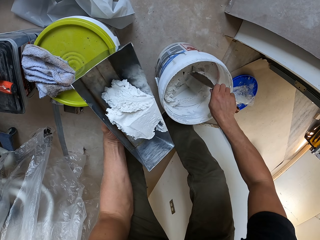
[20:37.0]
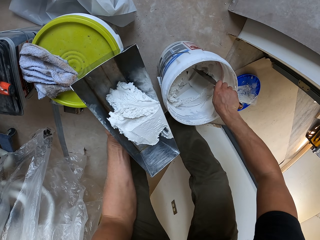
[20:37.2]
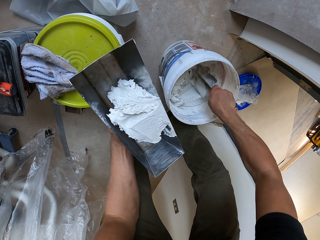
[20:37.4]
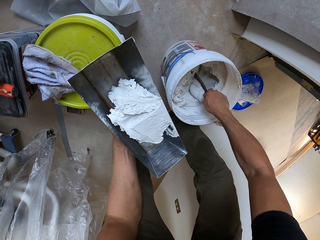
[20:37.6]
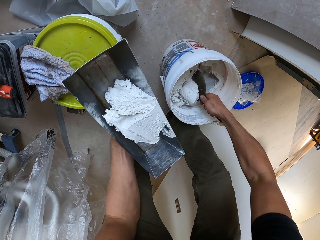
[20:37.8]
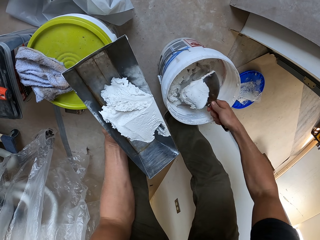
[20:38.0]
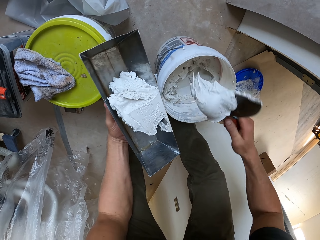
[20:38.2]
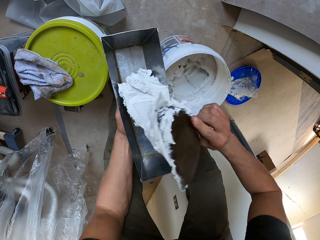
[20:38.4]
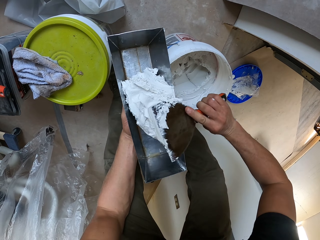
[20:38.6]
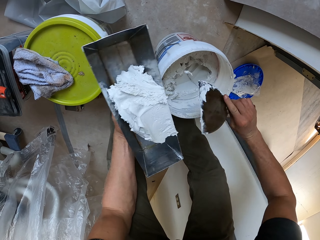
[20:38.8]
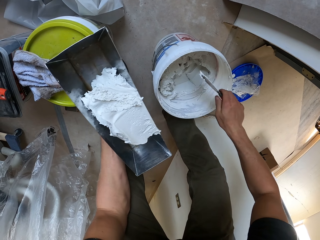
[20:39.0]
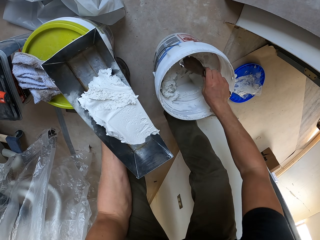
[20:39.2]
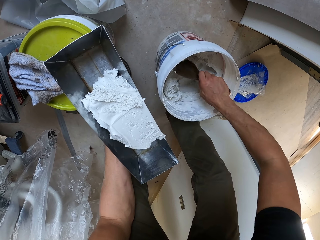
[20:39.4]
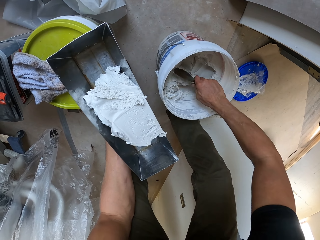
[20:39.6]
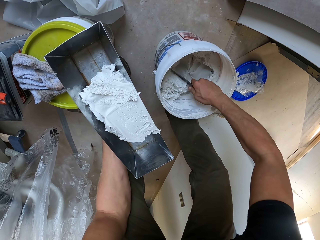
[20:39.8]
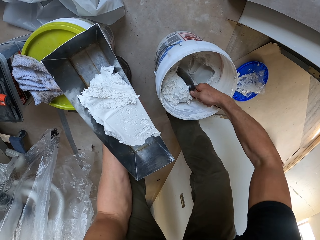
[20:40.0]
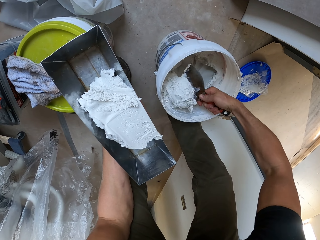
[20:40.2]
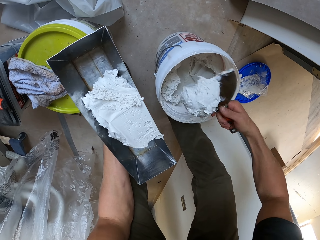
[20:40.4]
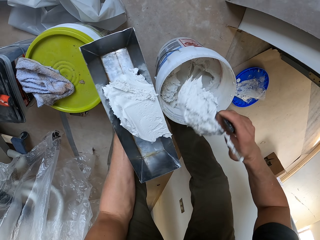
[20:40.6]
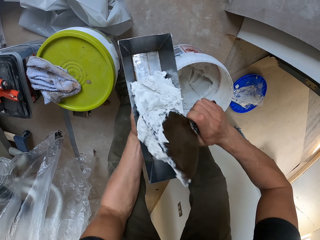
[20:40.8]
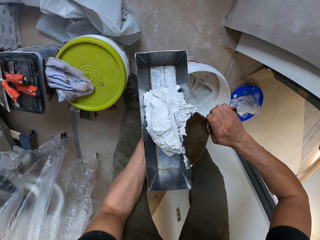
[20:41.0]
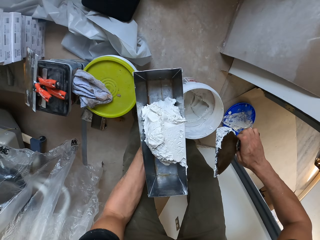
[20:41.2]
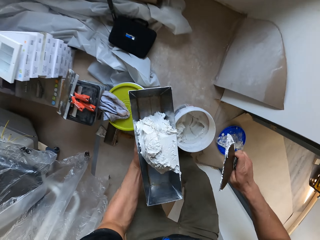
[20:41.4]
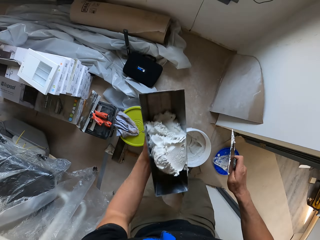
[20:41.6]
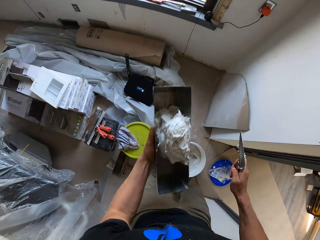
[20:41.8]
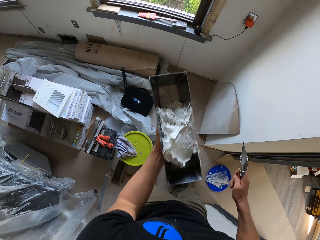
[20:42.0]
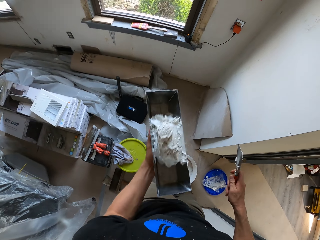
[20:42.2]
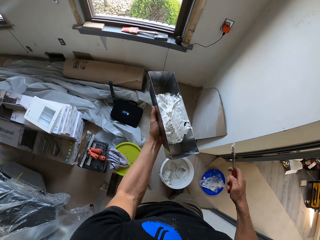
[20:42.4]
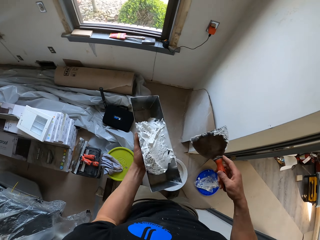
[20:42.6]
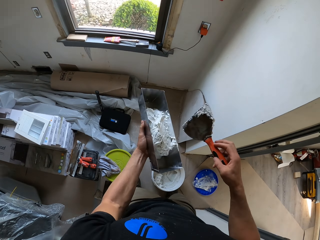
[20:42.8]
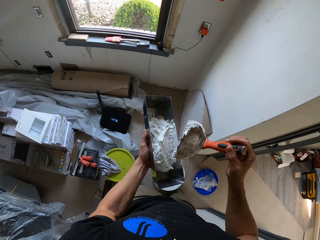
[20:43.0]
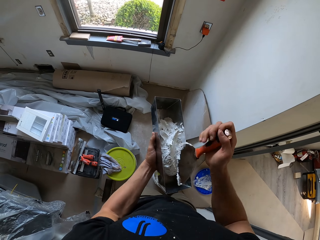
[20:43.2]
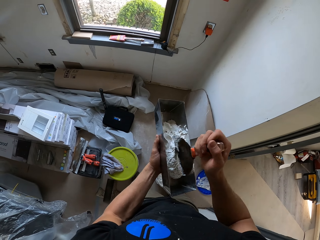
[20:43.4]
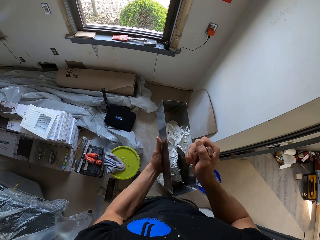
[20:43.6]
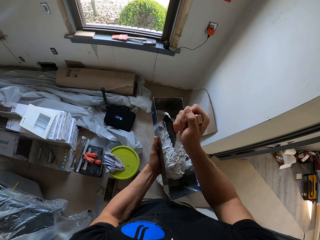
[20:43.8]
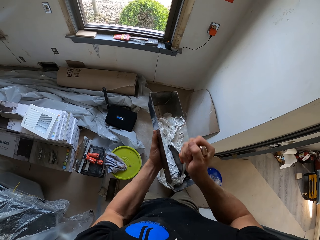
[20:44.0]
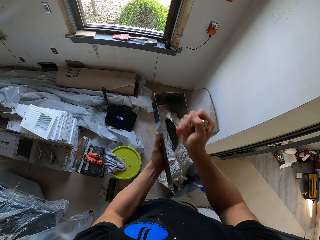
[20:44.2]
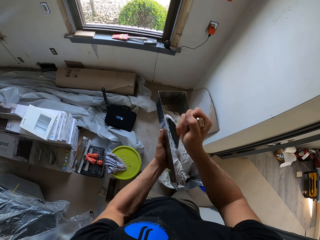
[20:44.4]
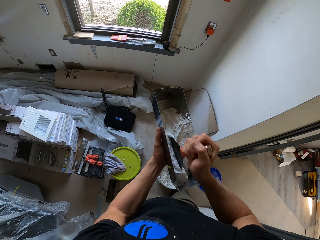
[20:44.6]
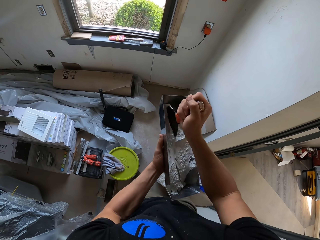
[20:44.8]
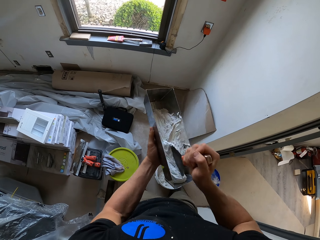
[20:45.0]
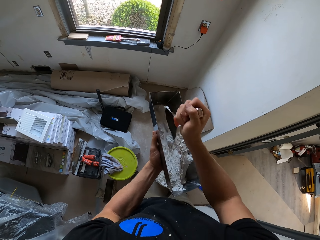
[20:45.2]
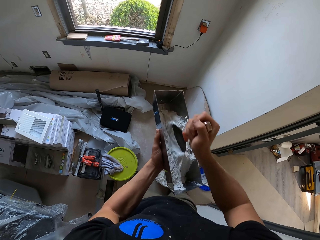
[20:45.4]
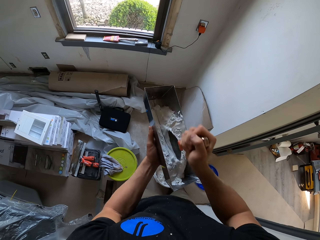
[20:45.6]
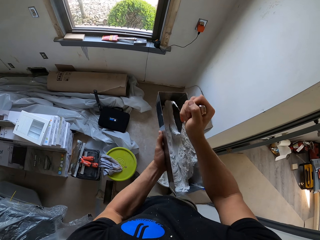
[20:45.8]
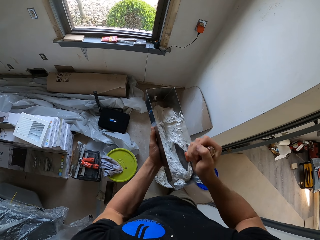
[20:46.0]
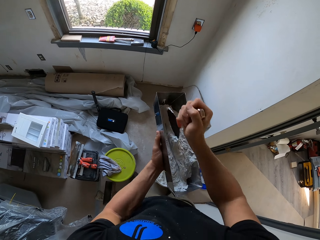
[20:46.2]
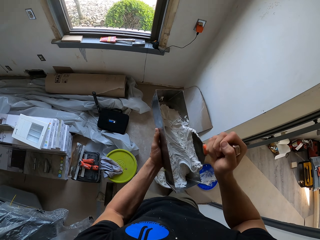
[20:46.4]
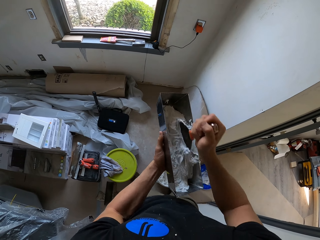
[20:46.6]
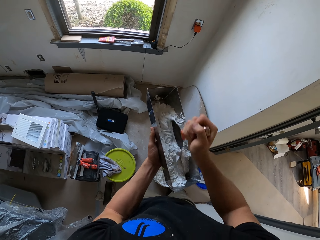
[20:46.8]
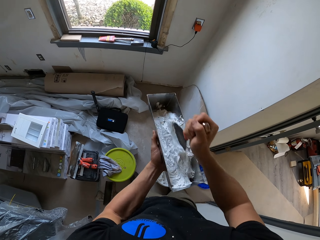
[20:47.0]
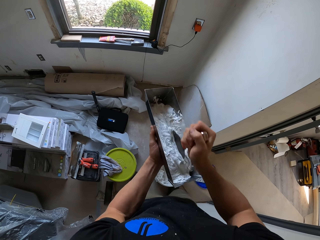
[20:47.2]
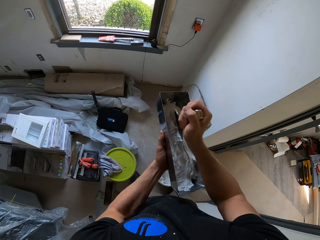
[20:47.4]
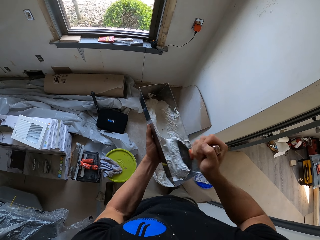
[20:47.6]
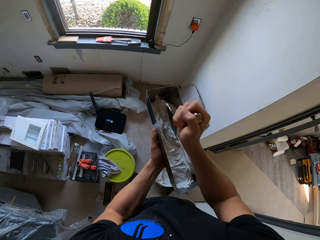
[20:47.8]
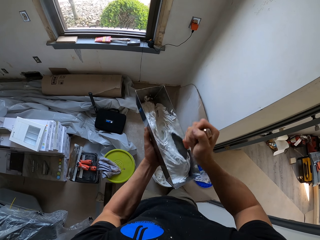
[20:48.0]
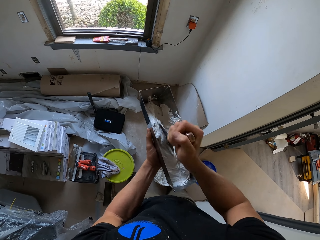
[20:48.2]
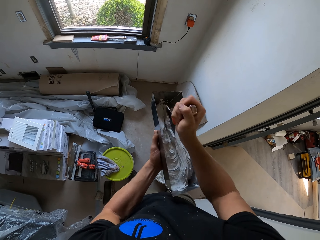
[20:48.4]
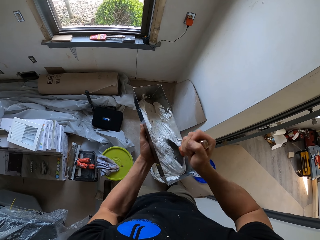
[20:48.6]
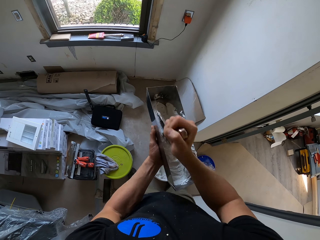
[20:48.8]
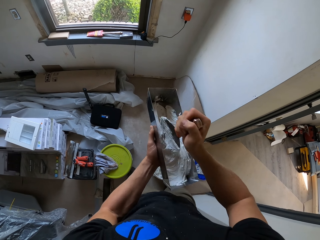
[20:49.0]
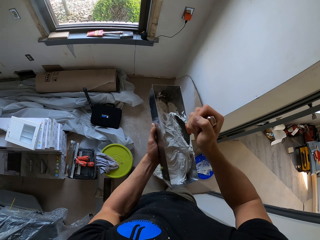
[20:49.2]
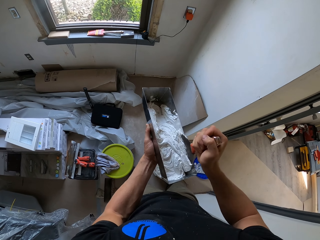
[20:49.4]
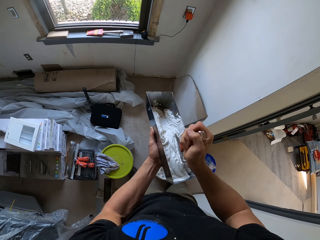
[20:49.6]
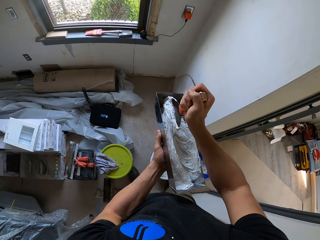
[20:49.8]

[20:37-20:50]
The camera wearer scoops the paint. They put the paint in the container. They scoop the paint. They put the paint in the container. They shake the container. They spread the paint on the trough with the scraper.

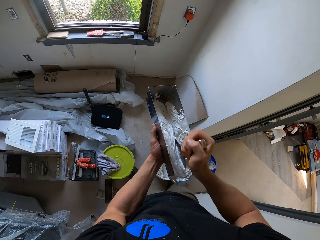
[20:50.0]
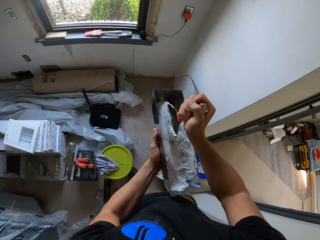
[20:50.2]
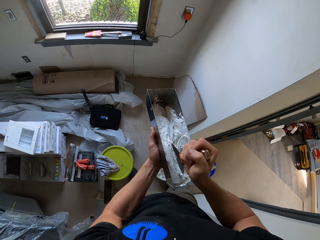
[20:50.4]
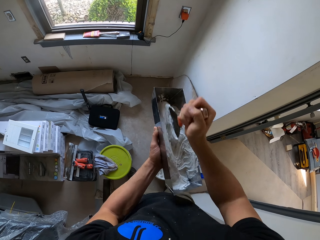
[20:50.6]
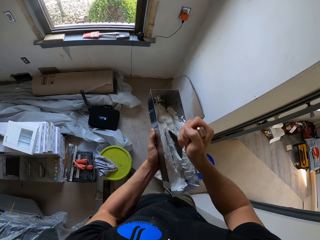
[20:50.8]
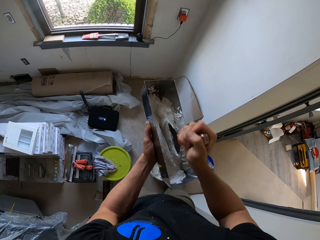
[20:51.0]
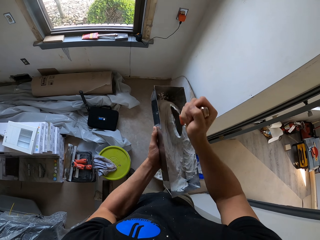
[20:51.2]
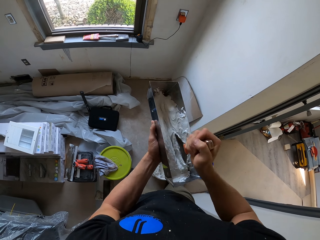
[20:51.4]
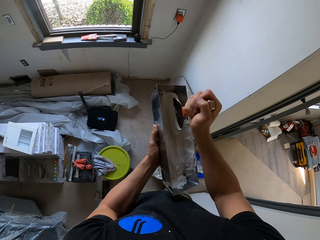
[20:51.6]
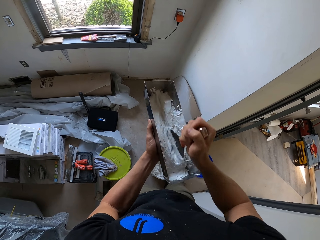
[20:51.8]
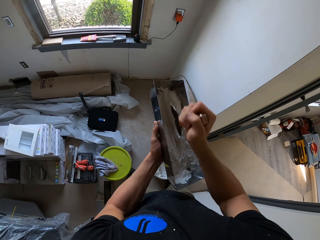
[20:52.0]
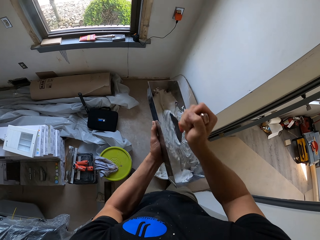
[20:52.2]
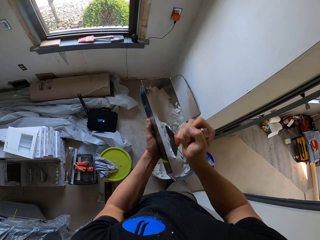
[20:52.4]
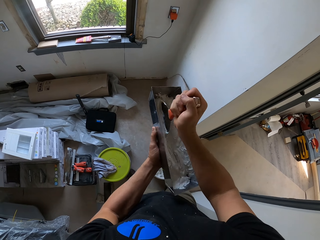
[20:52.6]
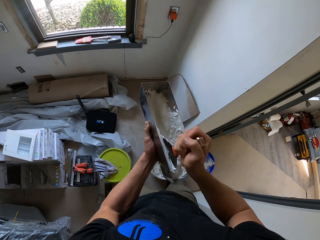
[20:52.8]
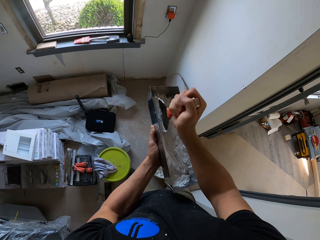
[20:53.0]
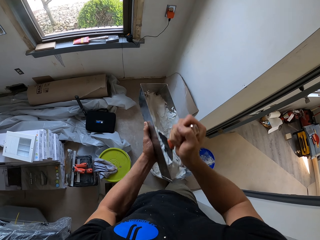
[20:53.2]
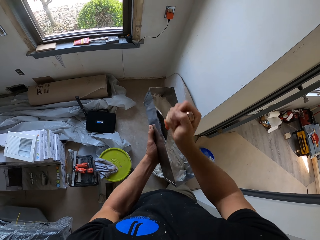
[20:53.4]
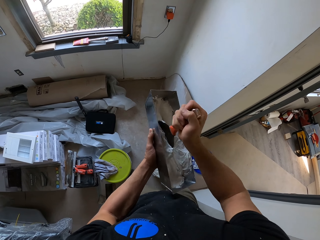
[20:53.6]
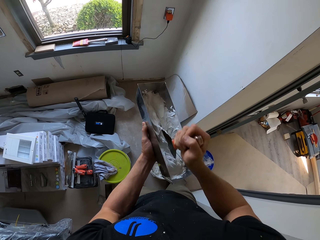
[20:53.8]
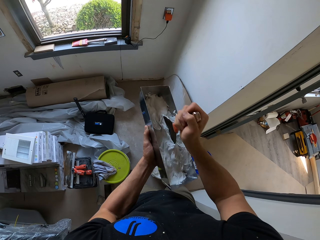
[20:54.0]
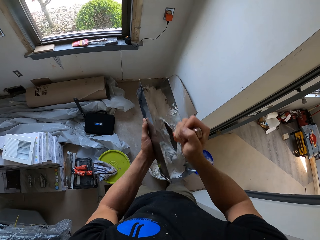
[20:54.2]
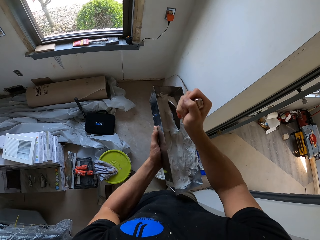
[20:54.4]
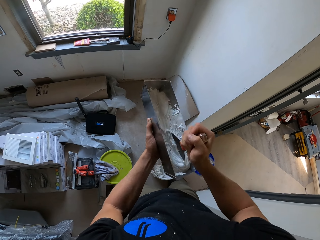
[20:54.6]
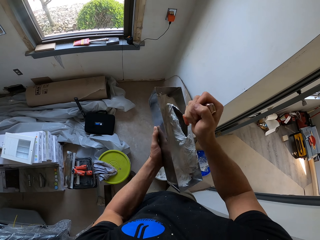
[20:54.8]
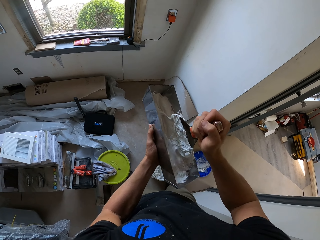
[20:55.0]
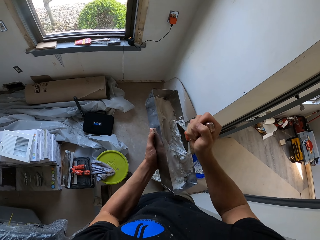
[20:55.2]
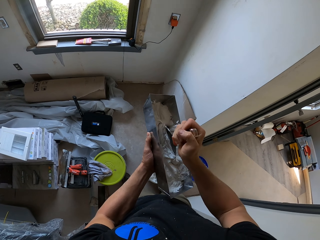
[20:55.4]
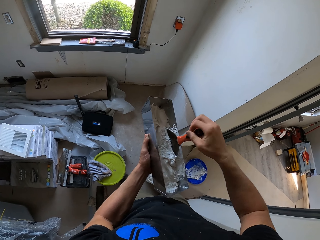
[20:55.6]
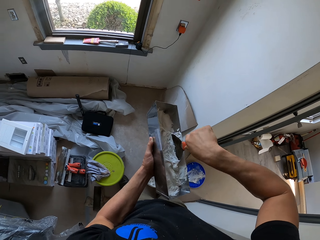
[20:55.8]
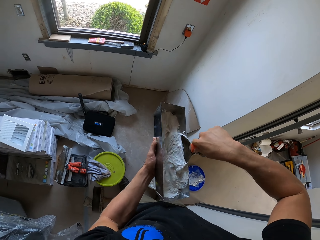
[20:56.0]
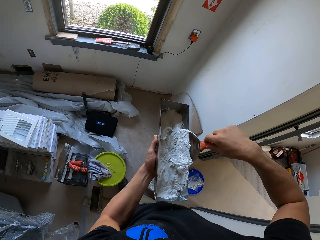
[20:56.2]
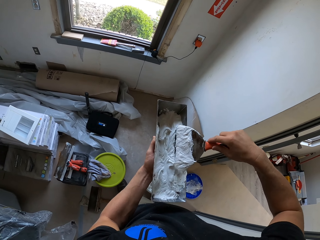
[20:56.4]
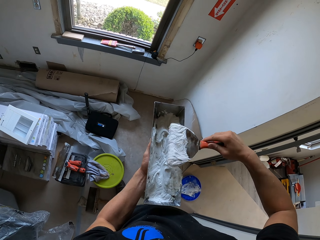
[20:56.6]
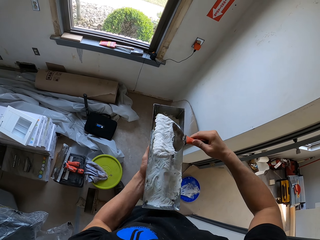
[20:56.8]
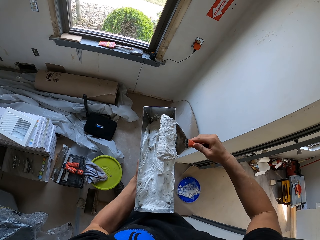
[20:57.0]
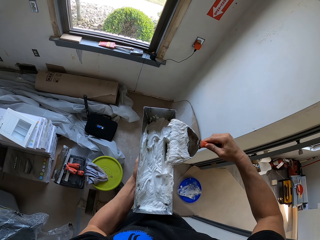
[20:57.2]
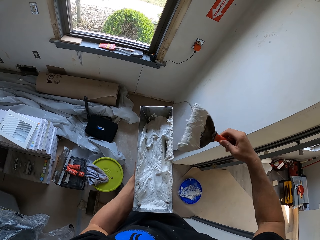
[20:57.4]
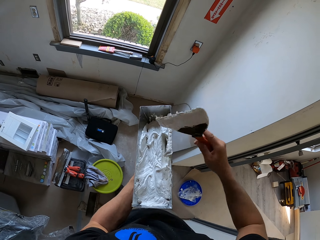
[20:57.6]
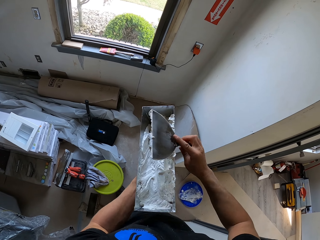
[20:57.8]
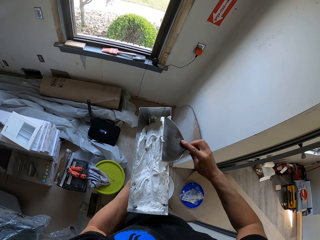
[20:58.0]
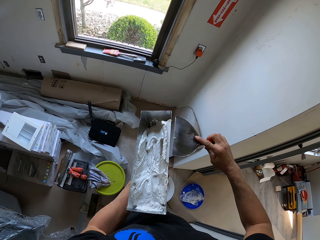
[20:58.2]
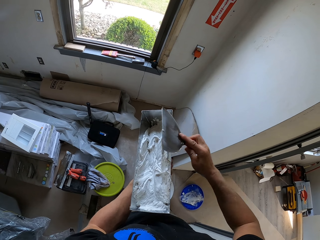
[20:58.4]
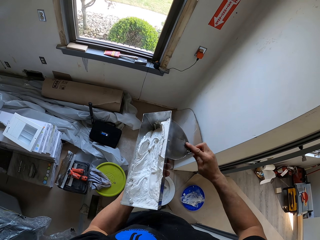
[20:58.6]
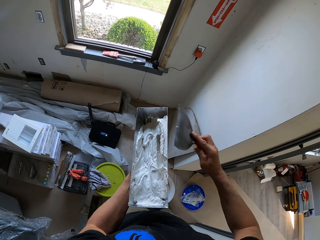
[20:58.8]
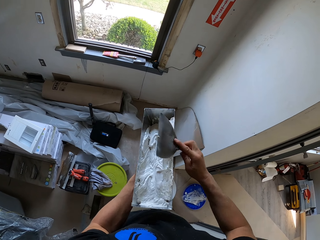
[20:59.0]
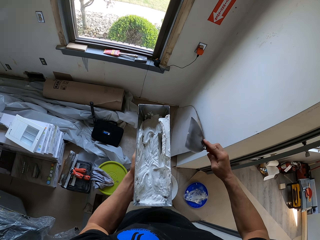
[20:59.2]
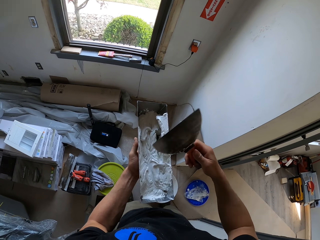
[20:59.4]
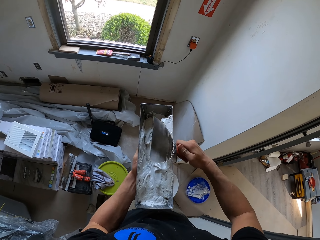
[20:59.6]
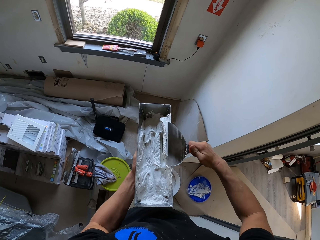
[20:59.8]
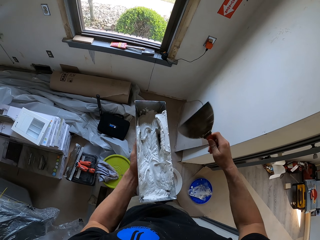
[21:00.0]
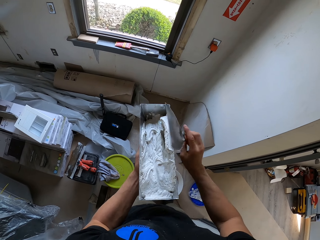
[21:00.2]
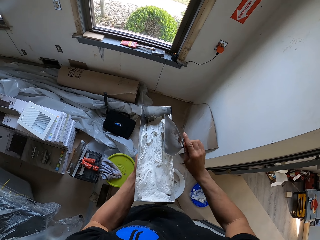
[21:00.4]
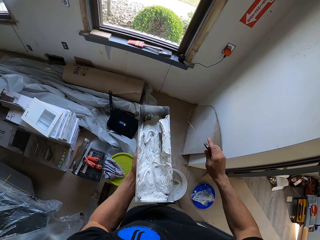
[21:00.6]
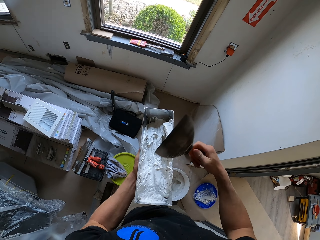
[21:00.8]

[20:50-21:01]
The camera wearer wipes the scraper on the trough.
